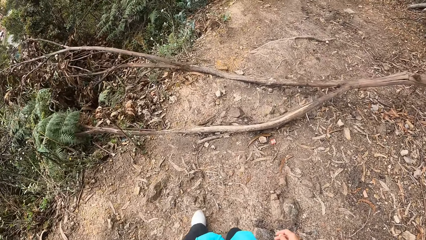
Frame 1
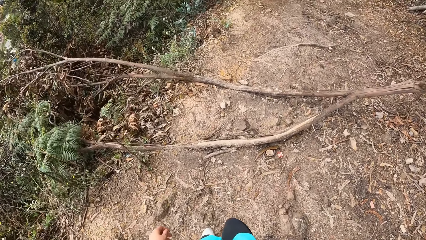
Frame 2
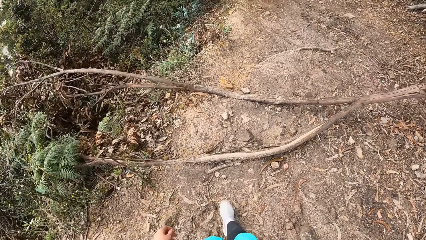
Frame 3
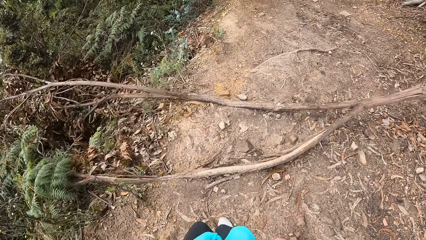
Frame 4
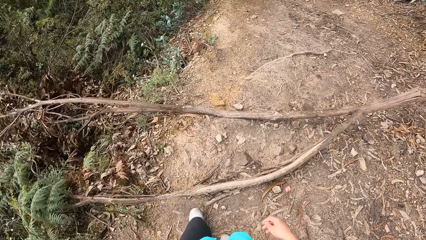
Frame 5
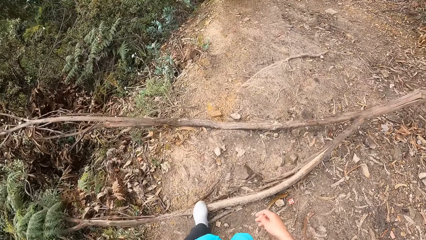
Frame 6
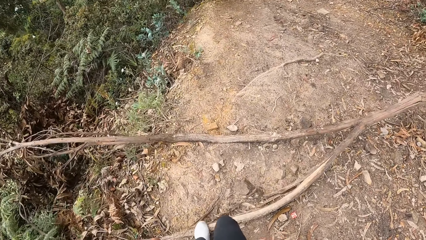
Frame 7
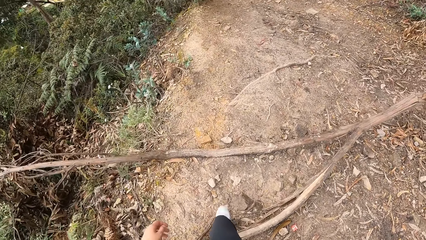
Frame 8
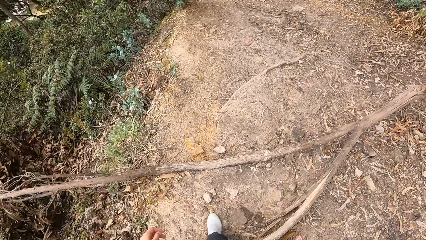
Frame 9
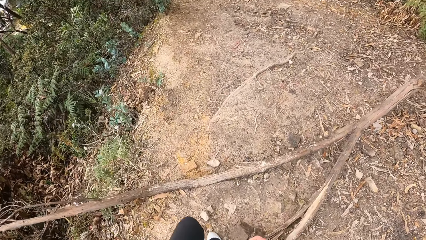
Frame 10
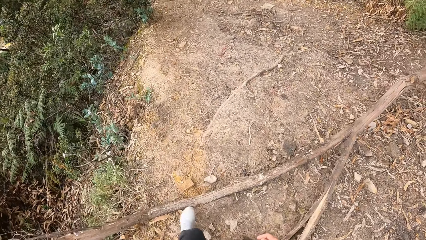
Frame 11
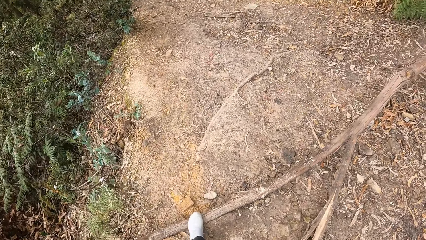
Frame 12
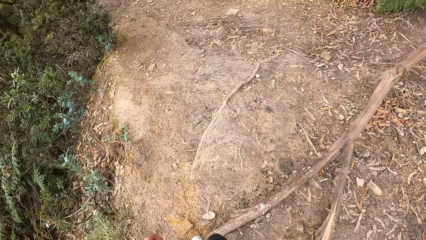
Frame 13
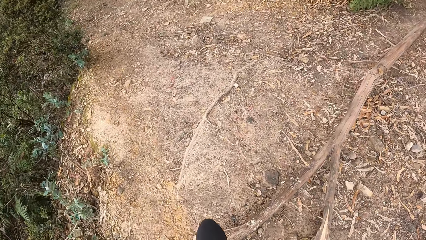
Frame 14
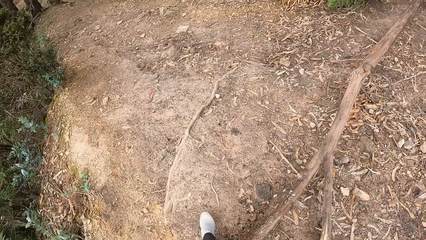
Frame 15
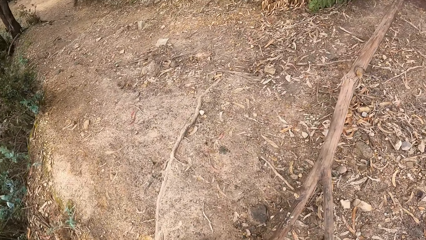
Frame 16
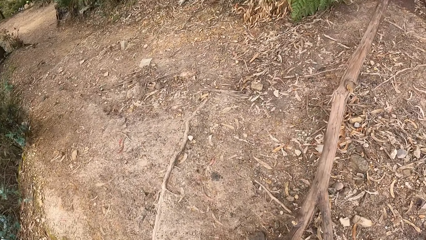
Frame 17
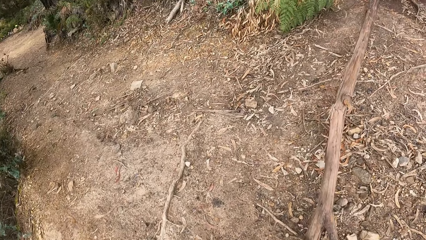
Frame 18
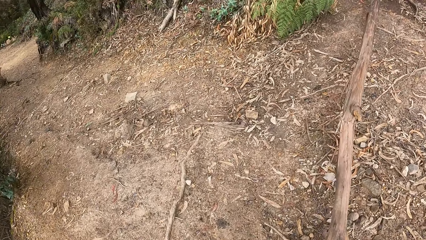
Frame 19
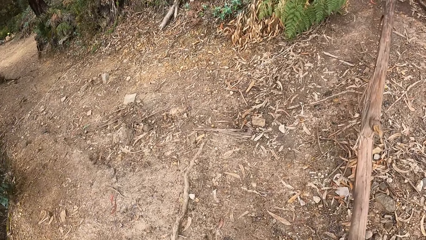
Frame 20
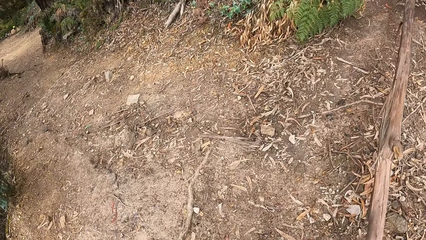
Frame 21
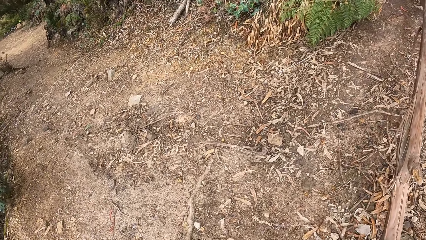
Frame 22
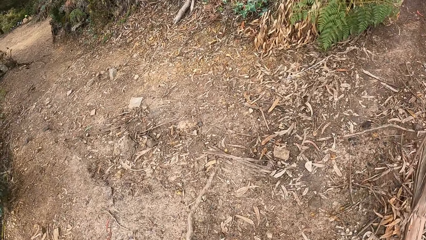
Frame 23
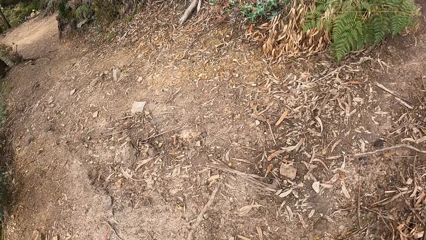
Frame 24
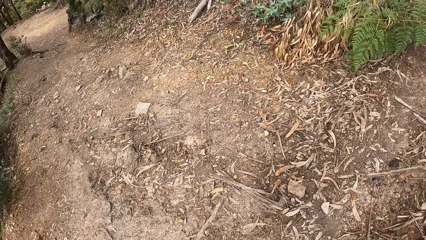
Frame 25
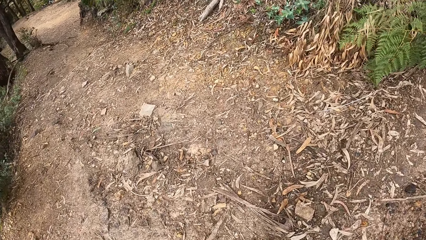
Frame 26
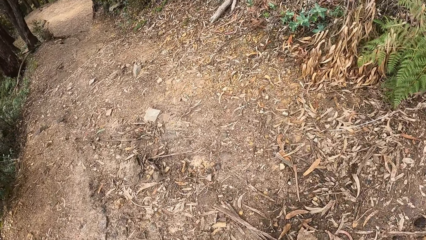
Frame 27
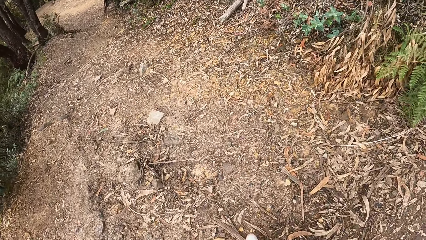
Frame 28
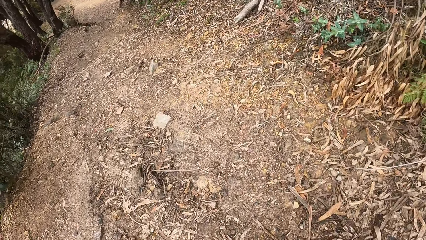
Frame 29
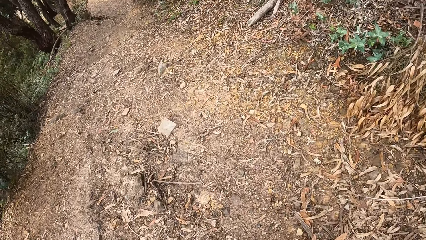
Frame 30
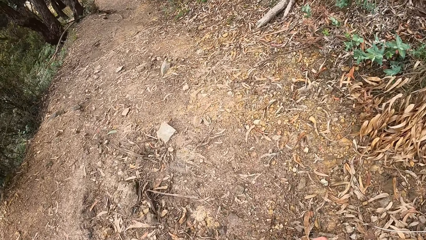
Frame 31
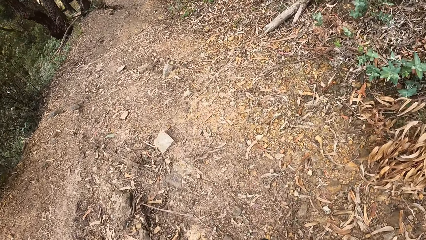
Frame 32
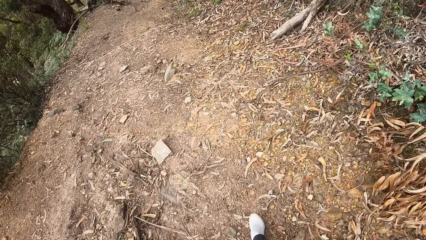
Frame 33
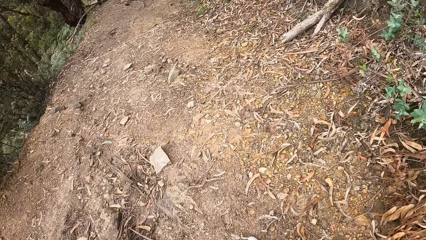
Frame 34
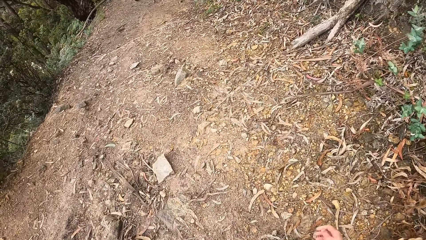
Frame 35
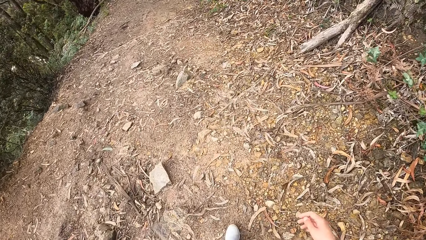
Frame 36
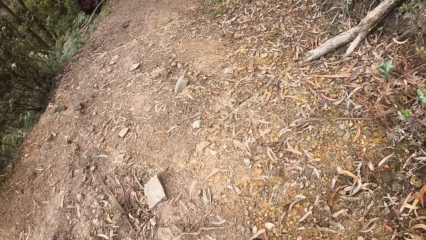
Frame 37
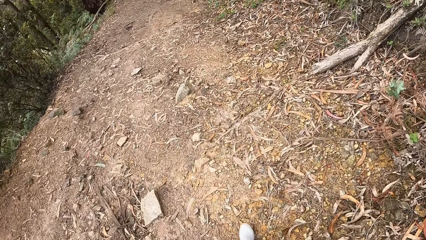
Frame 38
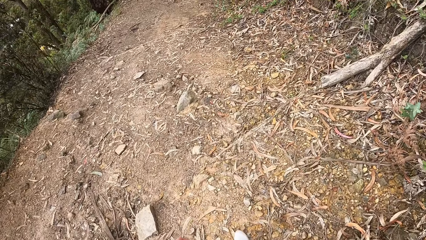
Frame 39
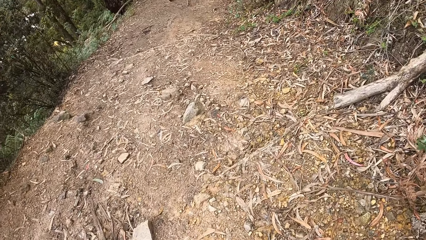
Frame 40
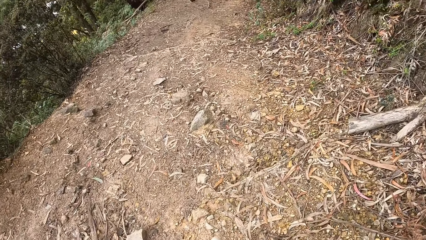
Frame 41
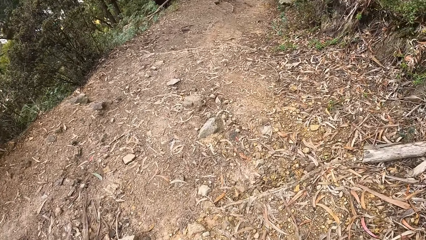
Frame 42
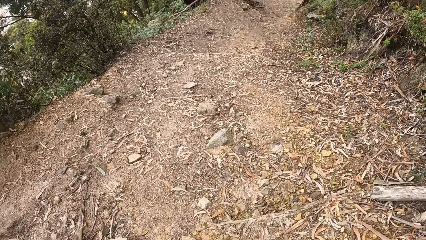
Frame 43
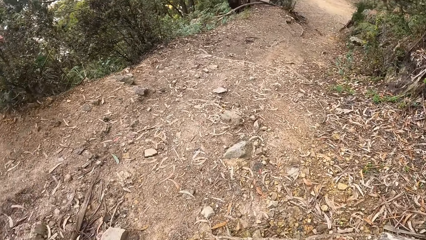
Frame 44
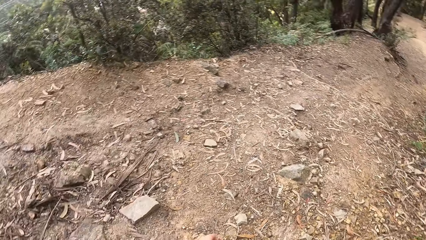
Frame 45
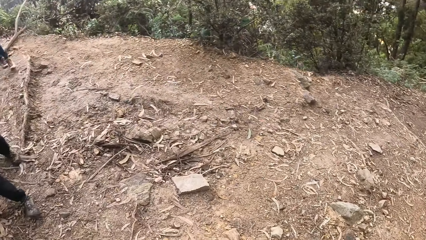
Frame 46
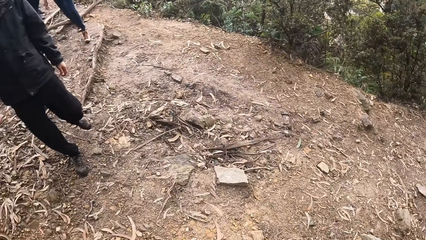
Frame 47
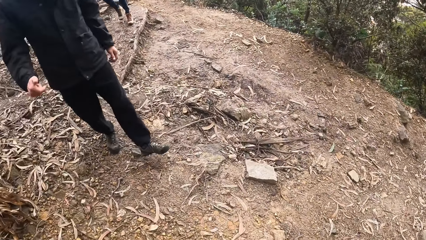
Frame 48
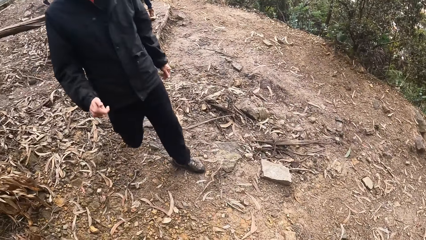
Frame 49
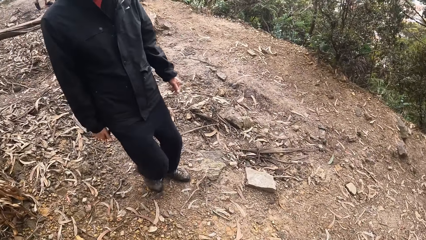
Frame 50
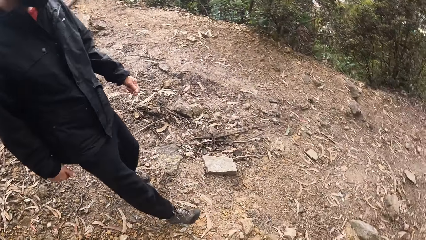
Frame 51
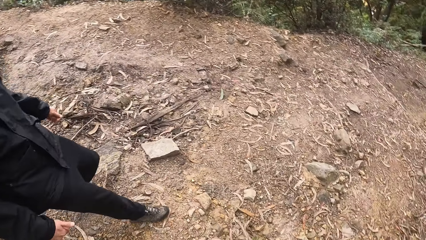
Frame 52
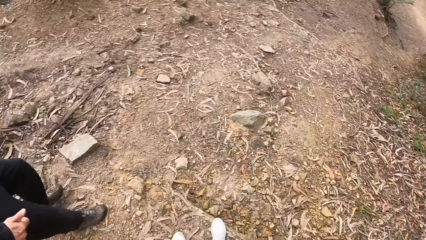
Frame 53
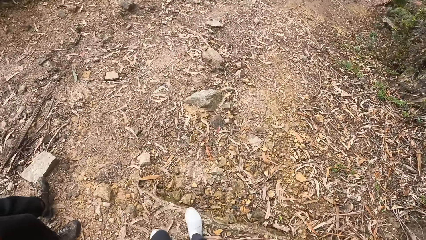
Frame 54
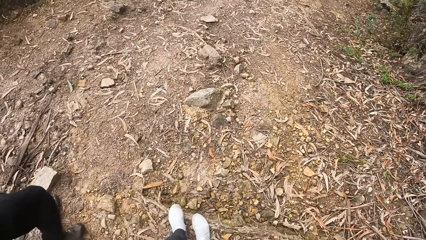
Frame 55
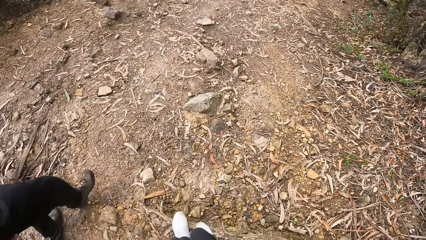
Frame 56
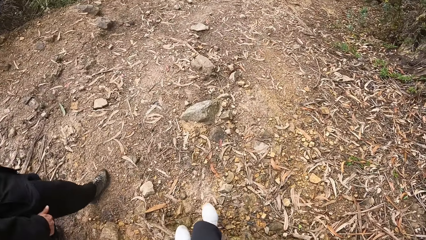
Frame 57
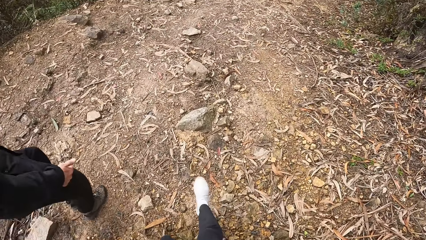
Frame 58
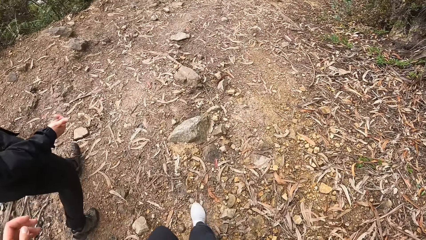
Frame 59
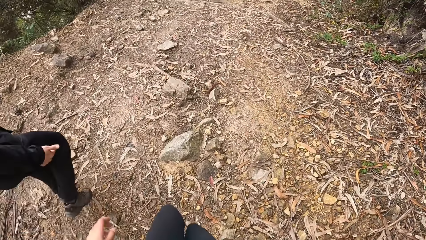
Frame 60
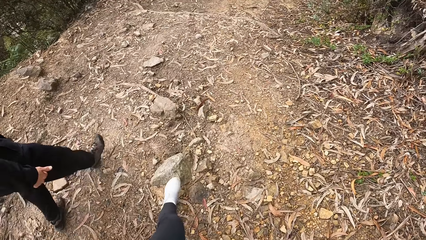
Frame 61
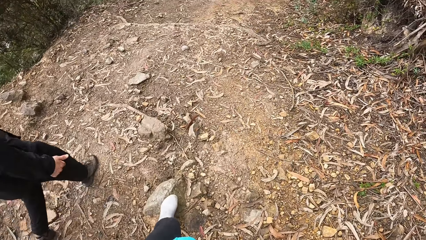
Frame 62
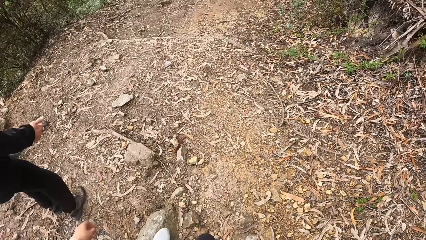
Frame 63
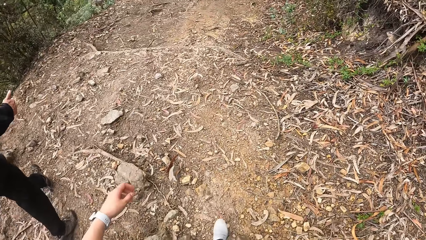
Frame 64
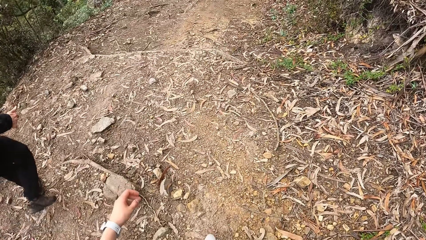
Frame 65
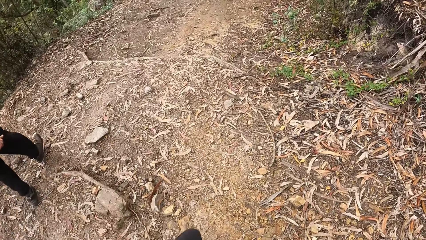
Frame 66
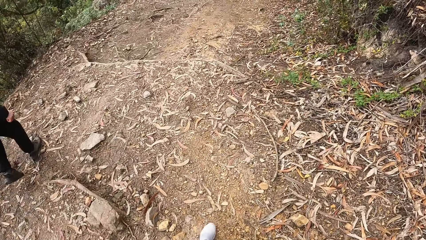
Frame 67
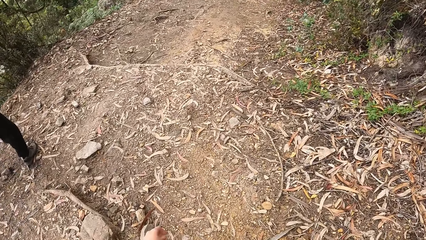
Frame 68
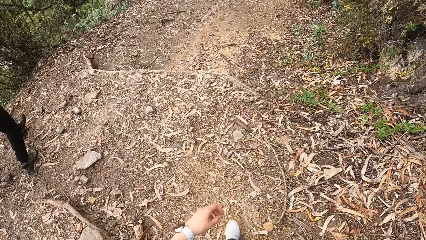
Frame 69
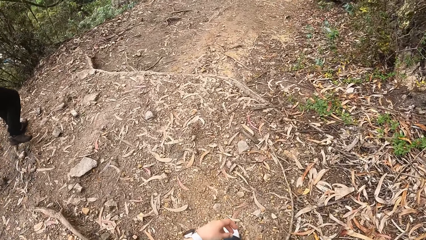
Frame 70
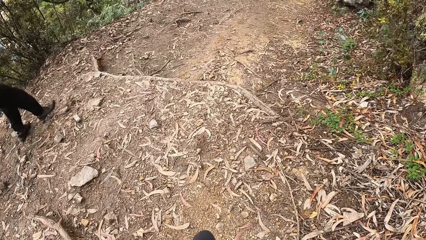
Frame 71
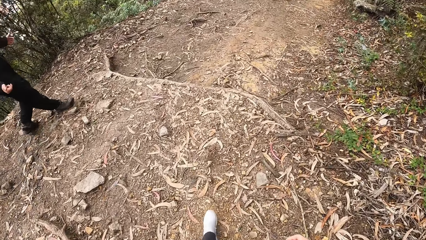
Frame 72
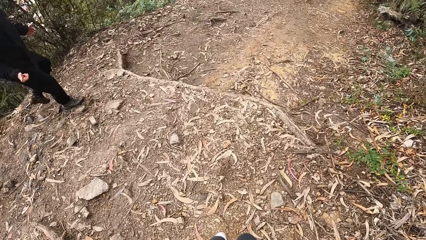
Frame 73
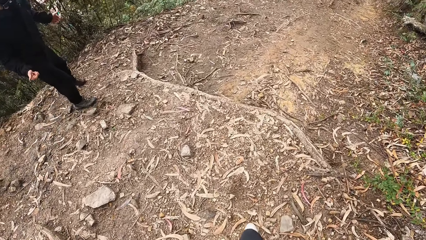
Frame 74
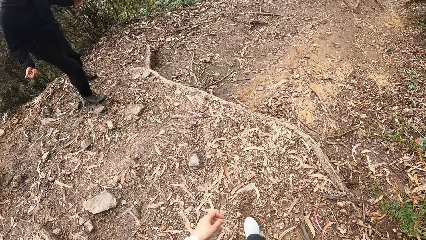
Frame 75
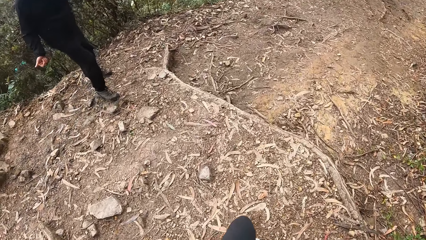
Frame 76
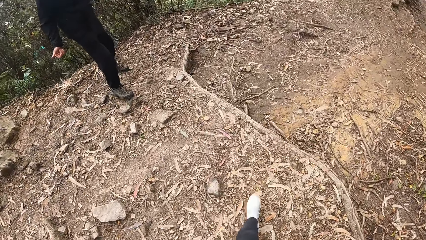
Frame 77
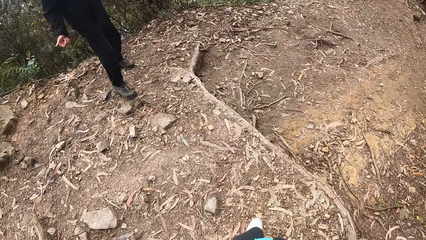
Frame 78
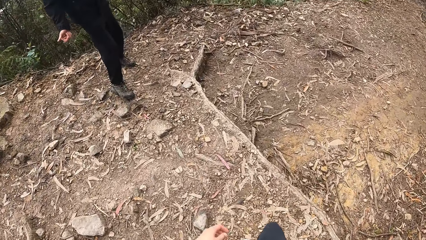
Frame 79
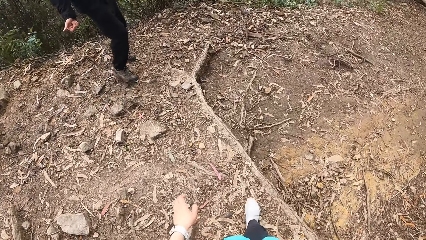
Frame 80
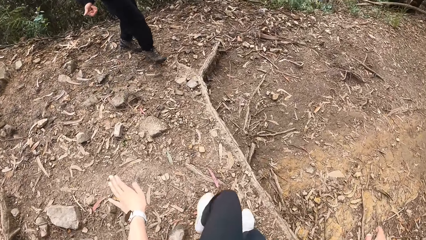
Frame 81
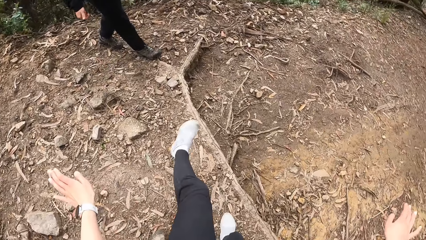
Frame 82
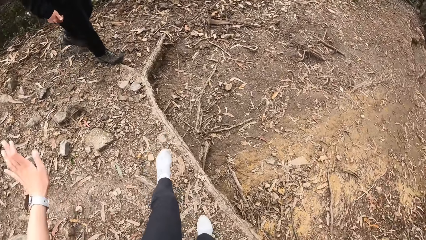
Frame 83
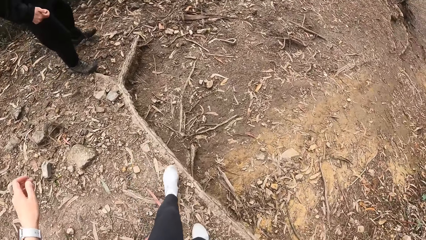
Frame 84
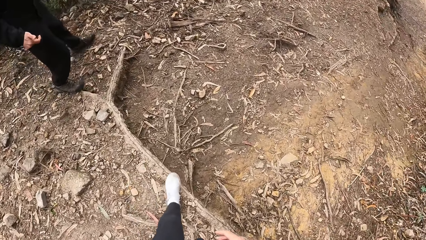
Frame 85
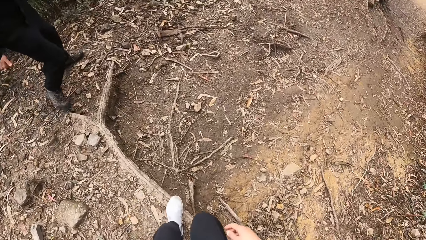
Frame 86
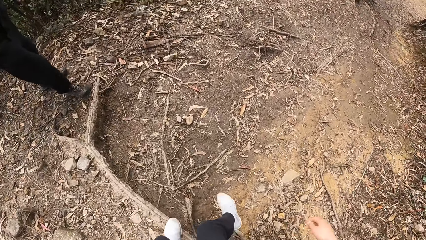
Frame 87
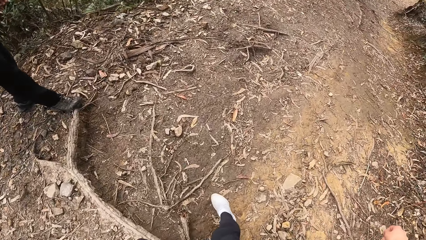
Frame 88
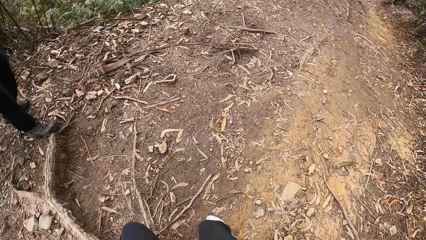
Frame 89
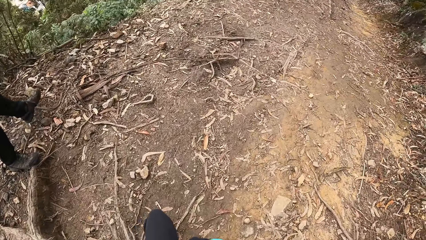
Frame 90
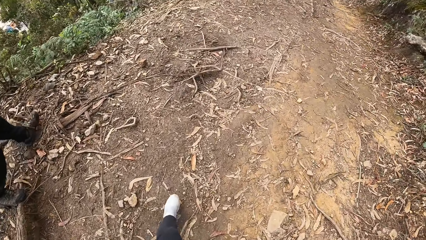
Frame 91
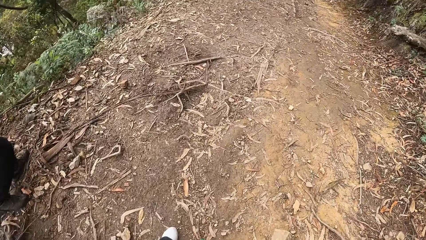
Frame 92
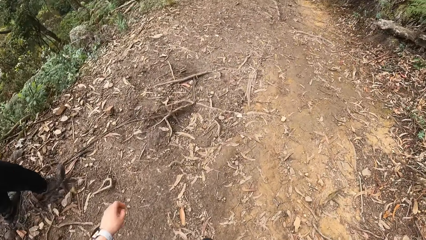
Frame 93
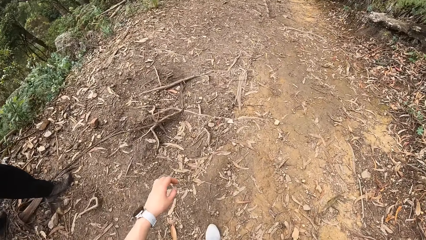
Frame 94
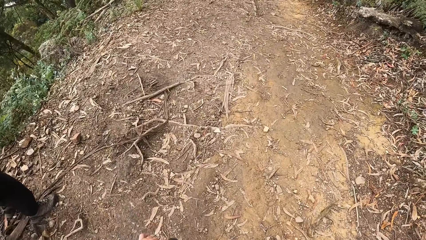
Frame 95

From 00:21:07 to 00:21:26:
The camera wearer walks down the path. They look back. The man moves toward the camera wearer from the shed. The camera wearer looks to the front and interacts with the man. The man interacts with the camera wearer. The camera wearer interacts with the man.
